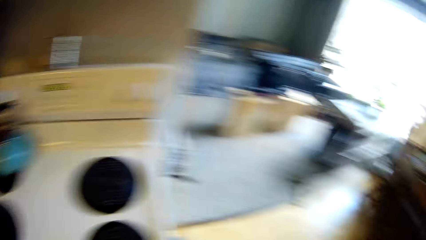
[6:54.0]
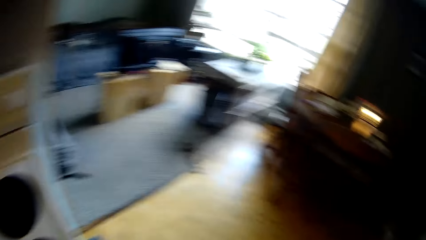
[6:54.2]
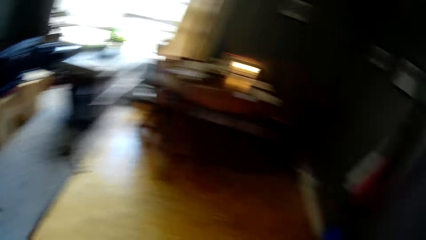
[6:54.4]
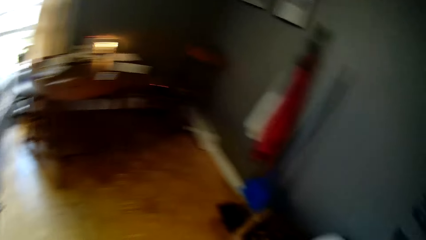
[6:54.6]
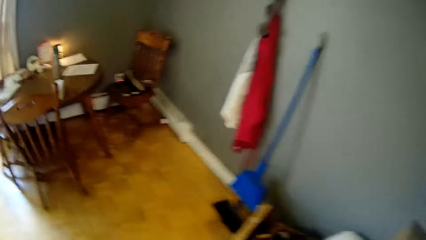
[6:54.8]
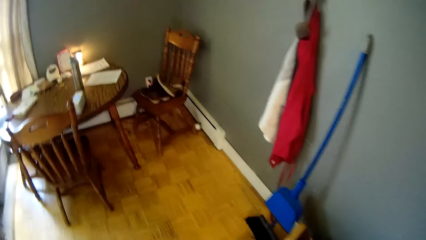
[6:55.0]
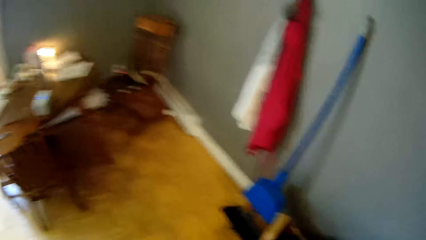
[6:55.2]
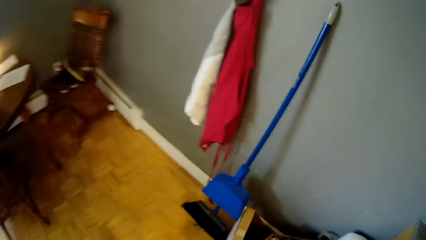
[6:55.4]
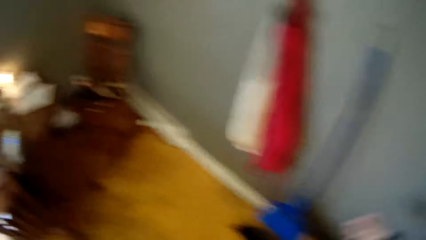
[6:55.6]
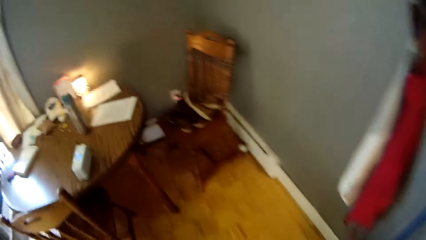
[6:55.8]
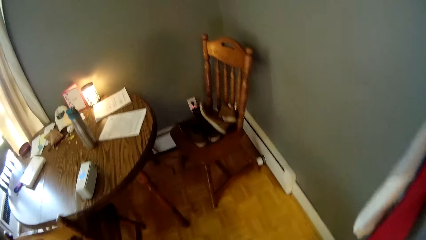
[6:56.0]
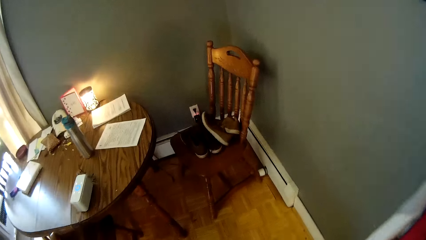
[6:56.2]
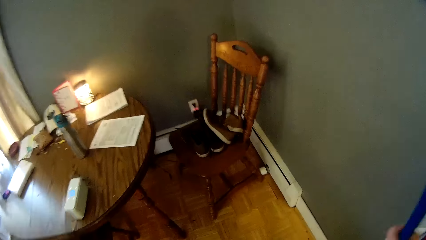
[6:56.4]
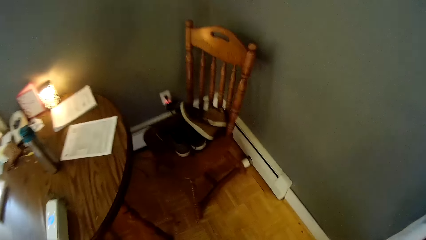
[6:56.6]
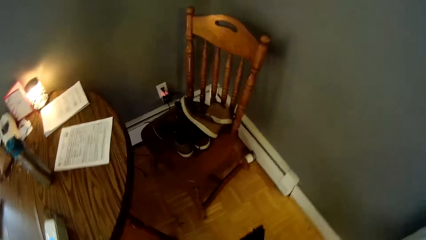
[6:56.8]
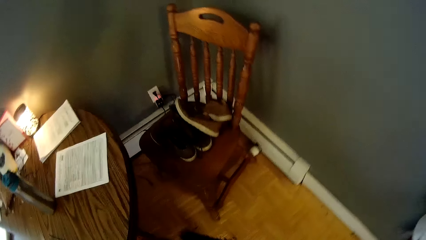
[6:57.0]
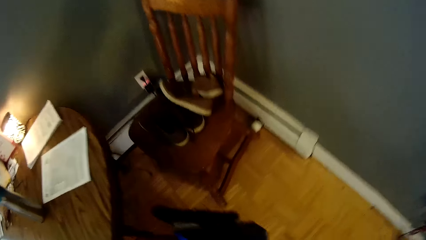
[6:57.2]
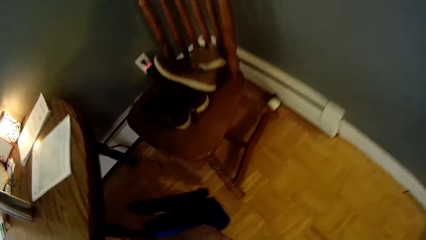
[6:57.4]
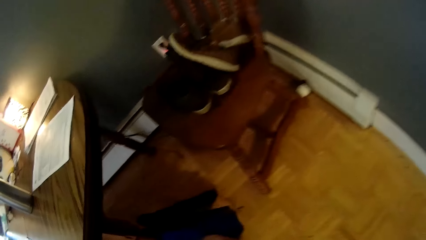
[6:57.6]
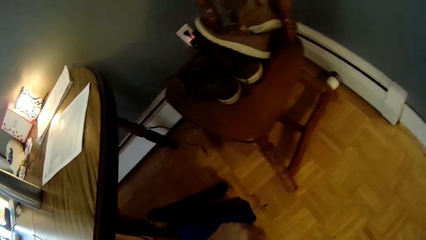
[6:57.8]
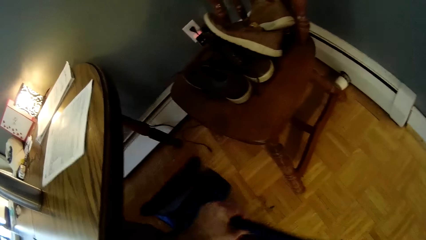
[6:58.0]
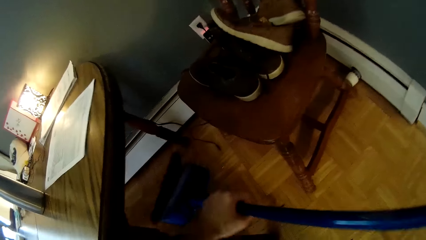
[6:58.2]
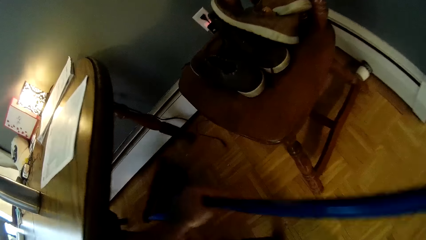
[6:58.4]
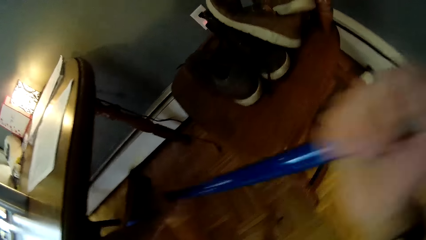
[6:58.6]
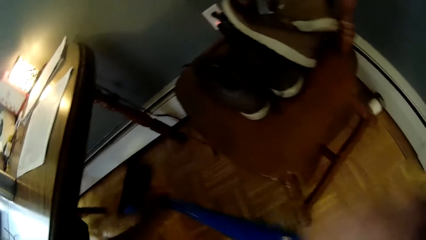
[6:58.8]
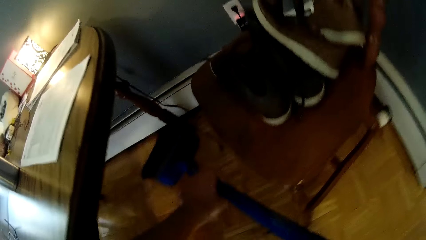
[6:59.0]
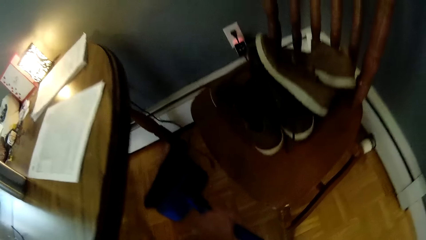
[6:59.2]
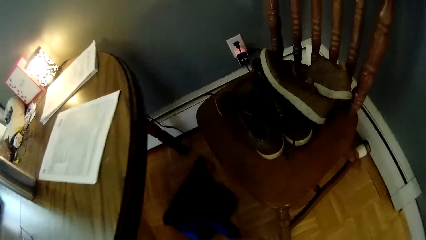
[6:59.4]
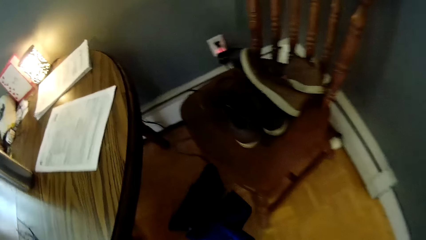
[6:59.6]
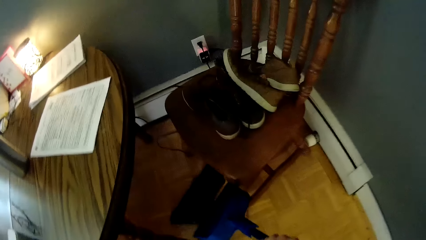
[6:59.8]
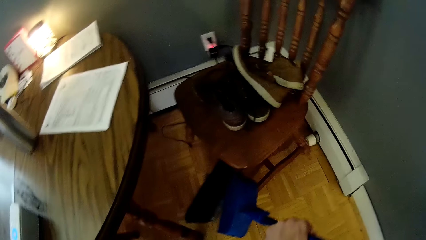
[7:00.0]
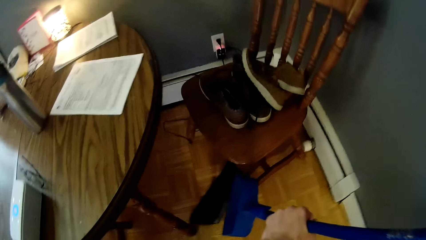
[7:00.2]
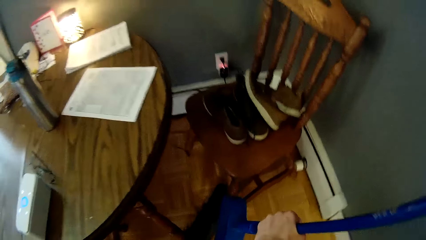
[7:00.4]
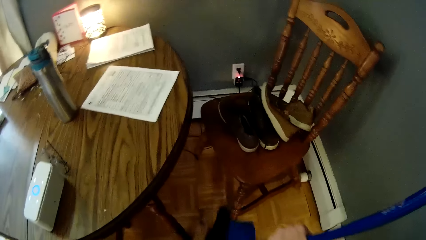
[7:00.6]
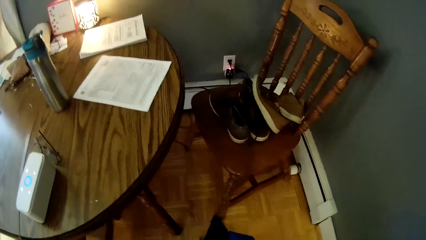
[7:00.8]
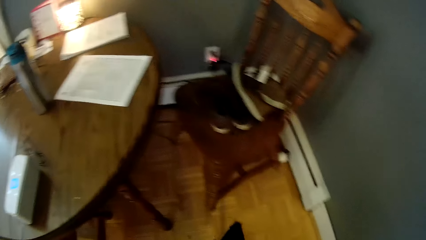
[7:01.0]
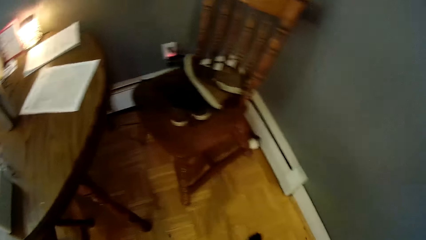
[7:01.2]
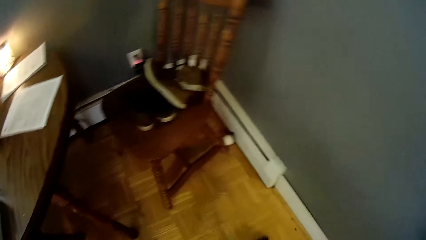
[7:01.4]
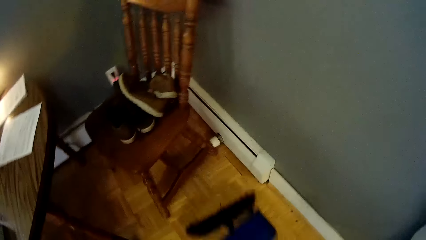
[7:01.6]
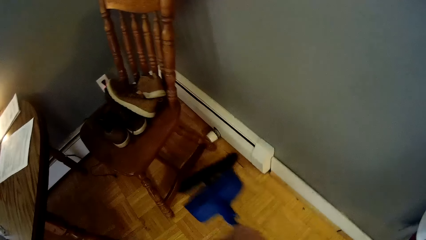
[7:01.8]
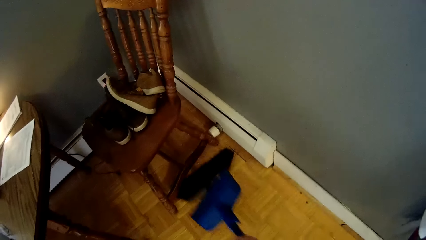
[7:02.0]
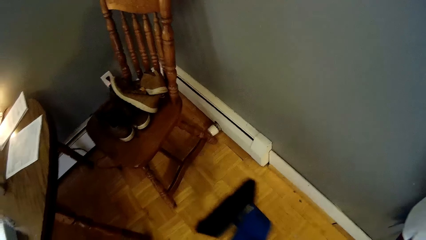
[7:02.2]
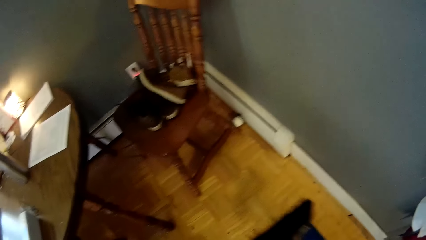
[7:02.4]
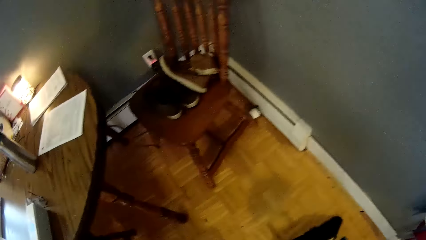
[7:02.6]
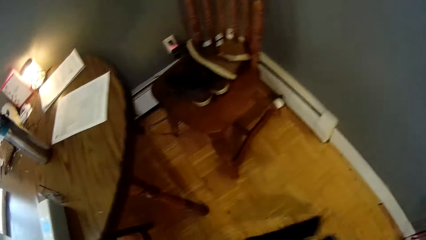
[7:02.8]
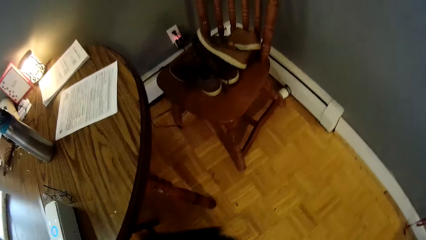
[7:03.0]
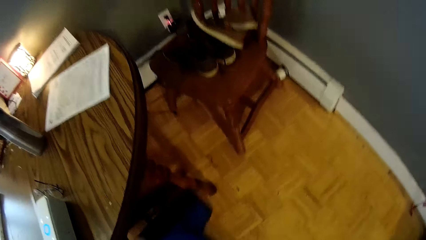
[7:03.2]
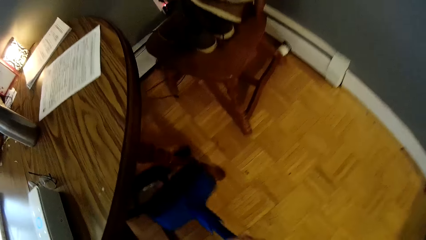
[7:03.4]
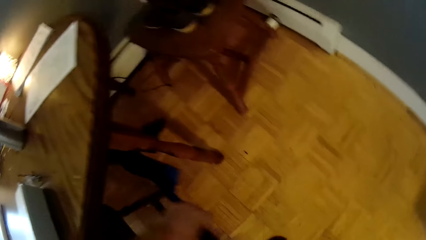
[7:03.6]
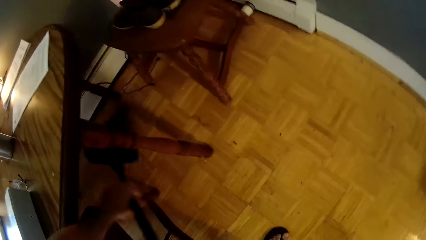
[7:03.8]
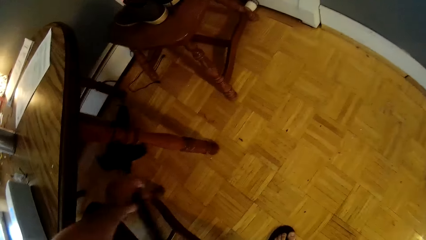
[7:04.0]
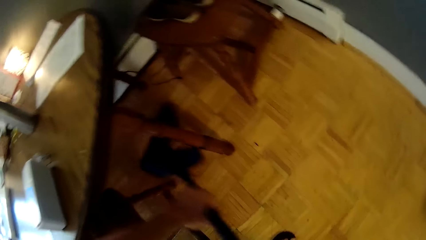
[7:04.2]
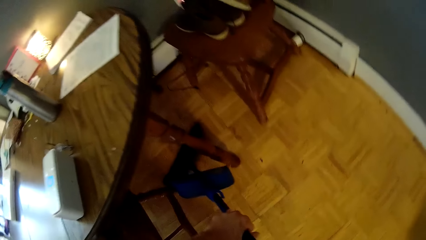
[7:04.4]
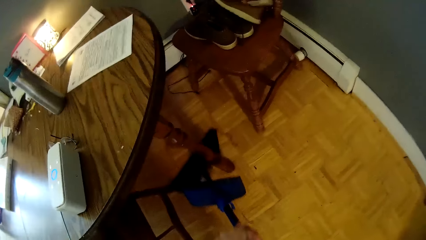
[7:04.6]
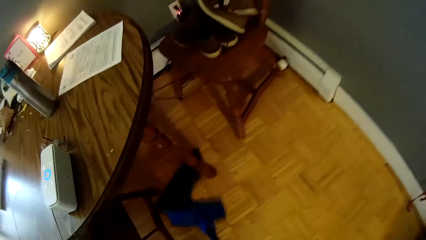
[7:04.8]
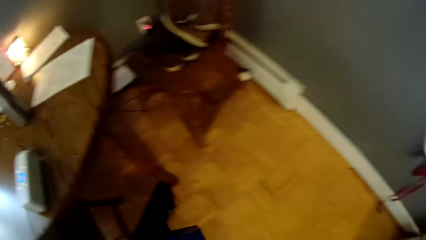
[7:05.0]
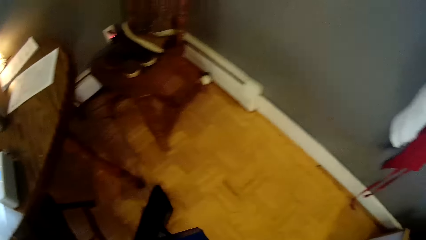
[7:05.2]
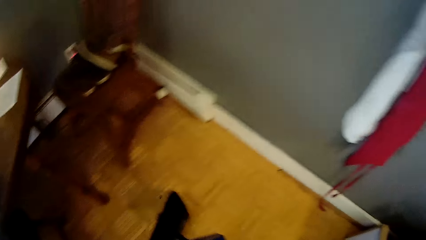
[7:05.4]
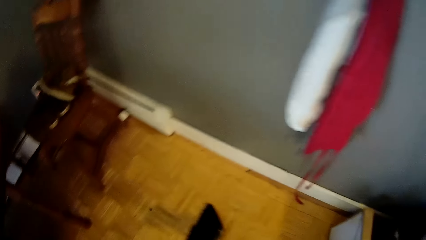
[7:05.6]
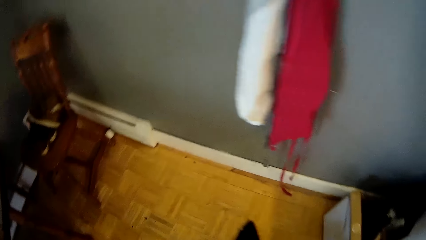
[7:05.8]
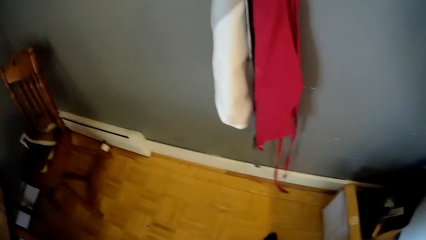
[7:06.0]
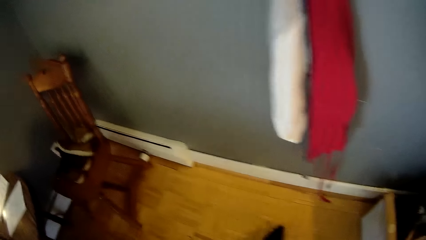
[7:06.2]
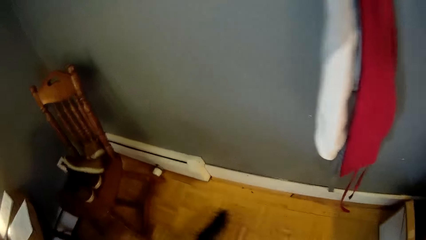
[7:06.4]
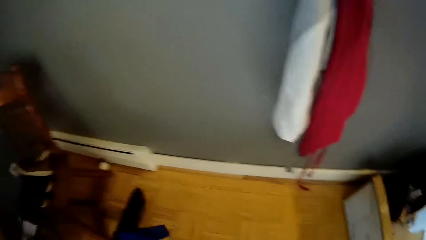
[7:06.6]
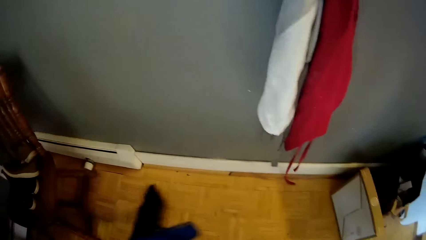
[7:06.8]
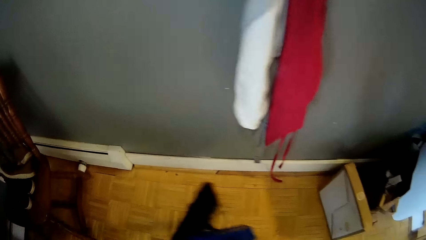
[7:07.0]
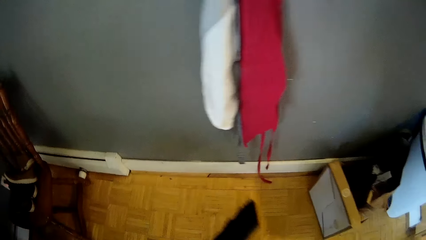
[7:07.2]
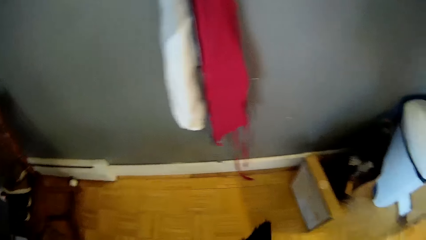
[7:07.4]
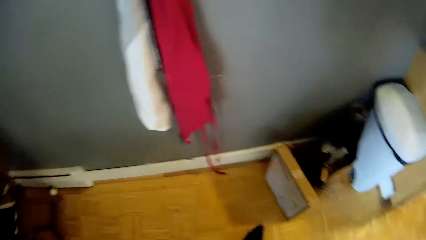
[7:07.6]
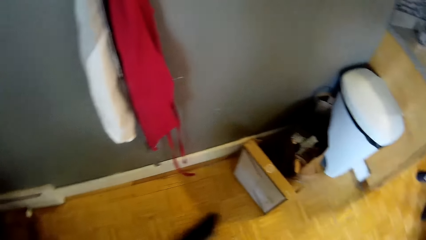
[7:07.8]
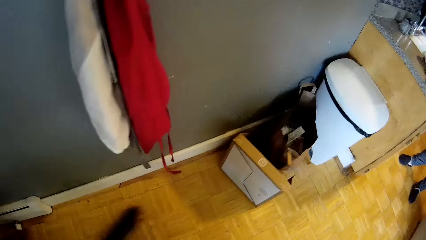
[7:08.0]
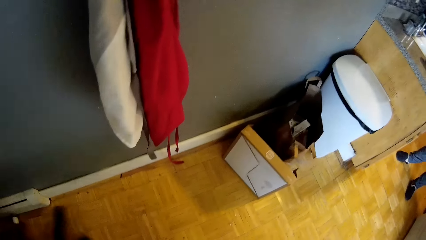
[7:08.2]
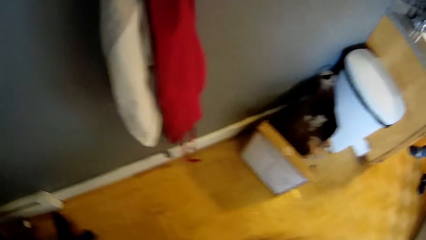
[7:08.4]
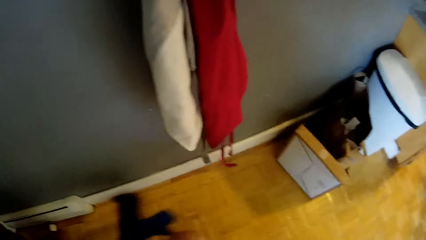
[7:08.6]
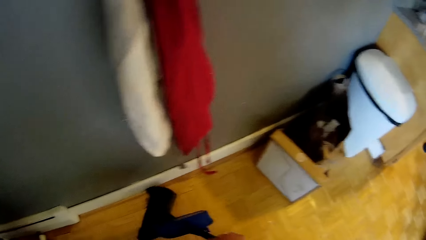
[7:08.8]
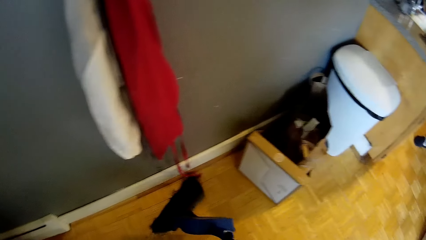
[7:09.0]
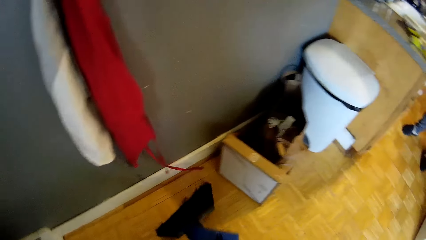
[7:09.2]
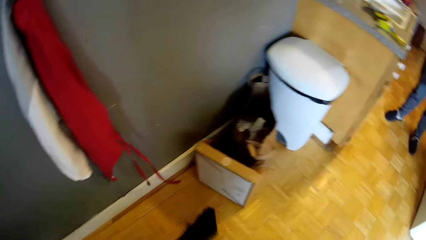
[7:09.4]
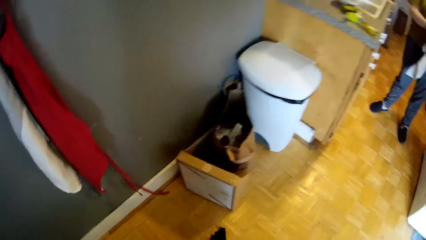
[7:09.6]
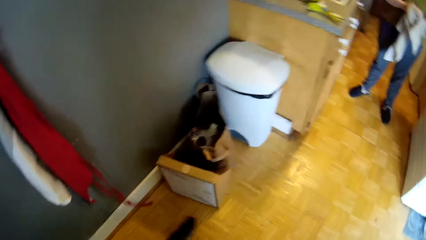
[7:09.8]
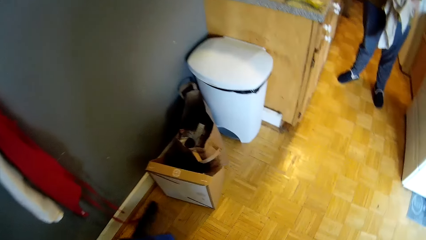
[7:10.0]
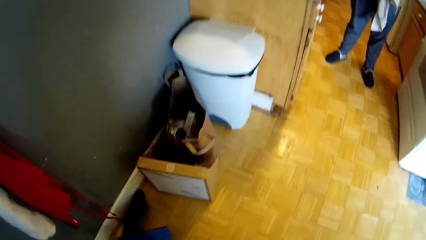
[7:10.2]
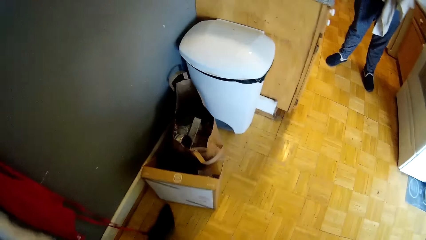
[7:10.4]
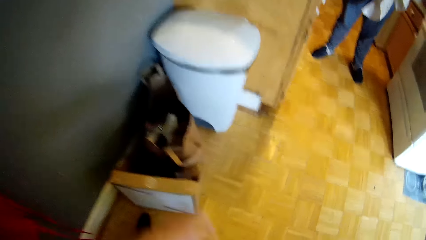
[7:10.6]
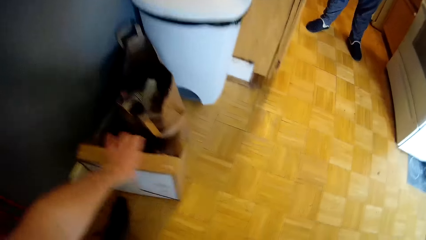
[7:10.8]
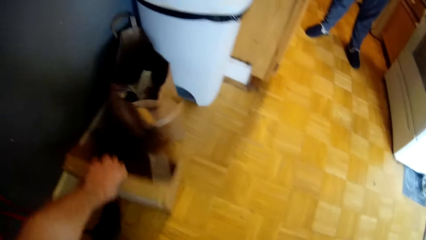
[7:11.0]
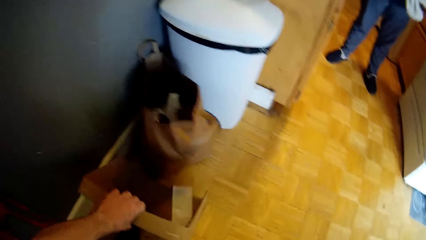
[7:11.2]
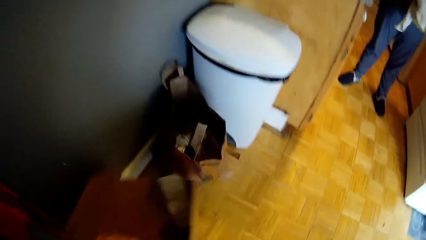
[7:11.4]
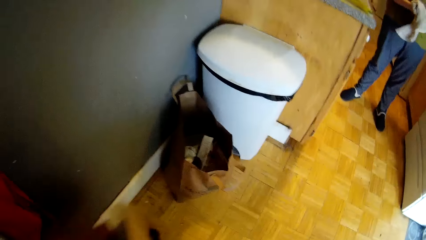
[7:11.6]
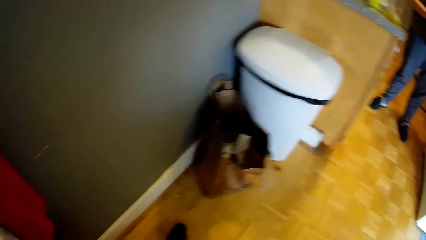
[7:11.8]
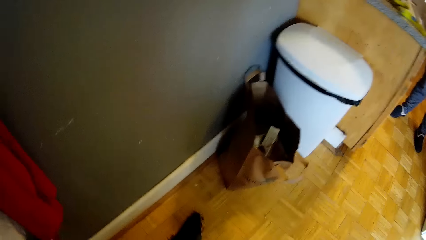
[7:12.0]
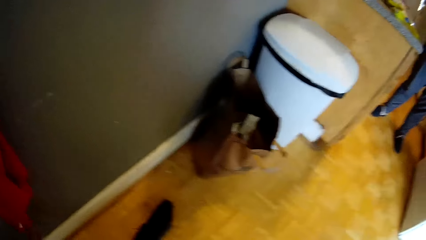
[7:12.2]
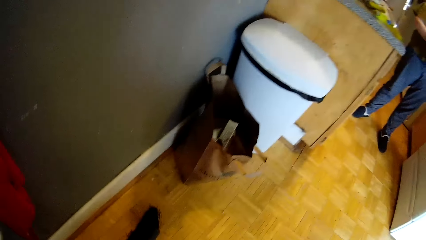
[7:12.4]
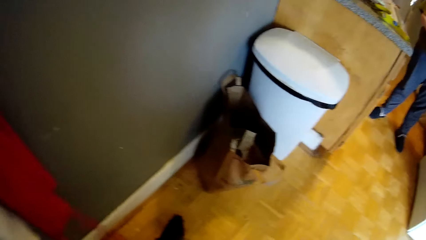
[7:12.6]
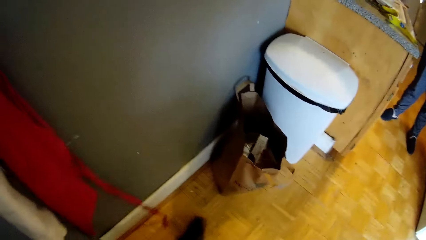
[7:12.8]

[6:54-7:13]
The camera wearer walks around. He sweeps the floor of the apartment with a broom in both hands. He picks up a cardboard box on the floor near the trash bin with his left hand. He moves the box.
